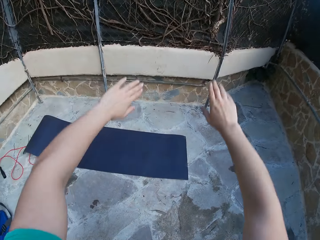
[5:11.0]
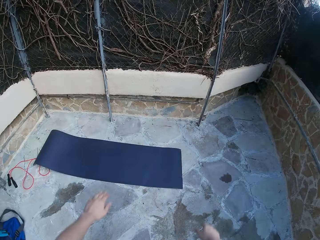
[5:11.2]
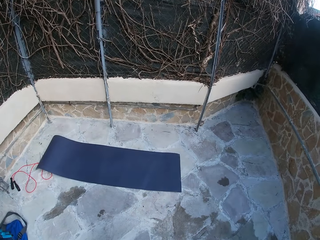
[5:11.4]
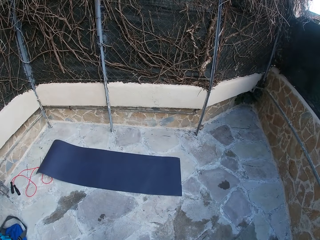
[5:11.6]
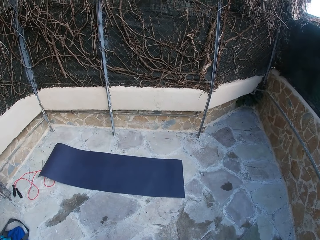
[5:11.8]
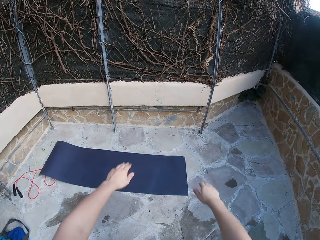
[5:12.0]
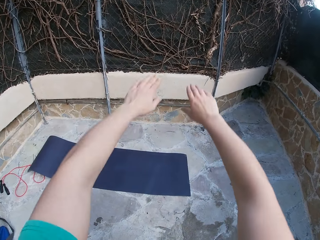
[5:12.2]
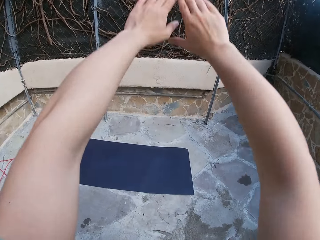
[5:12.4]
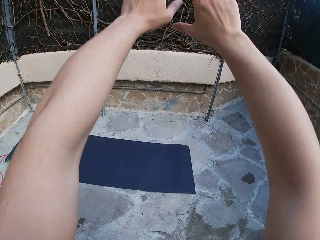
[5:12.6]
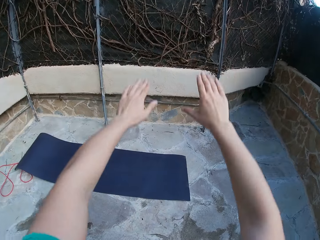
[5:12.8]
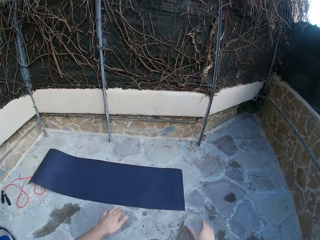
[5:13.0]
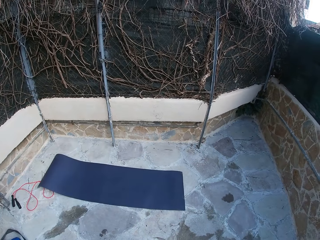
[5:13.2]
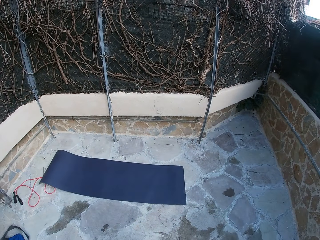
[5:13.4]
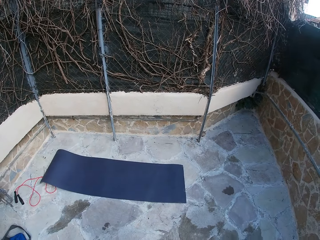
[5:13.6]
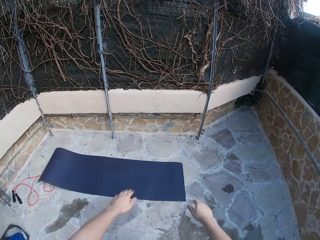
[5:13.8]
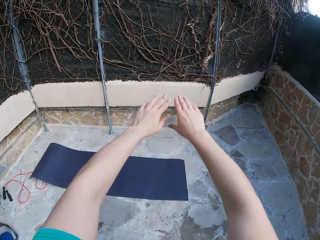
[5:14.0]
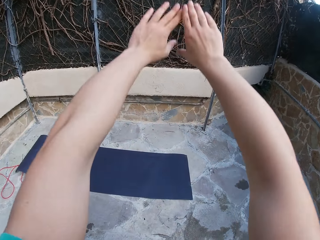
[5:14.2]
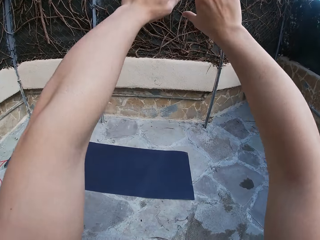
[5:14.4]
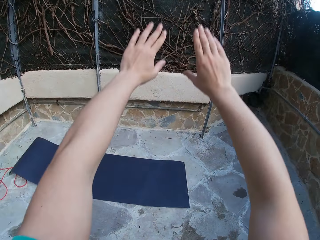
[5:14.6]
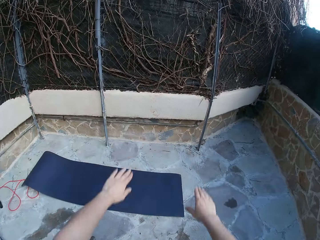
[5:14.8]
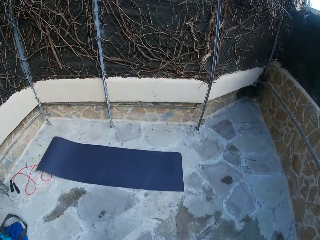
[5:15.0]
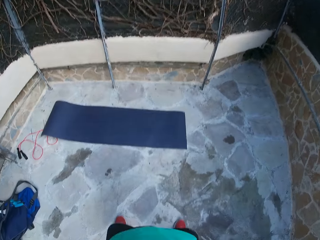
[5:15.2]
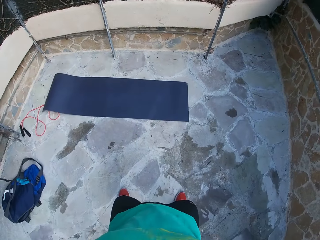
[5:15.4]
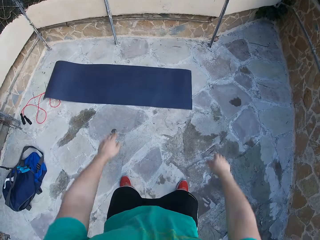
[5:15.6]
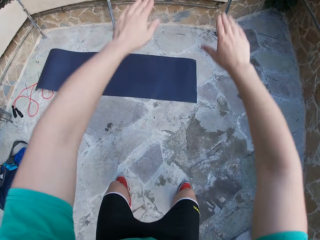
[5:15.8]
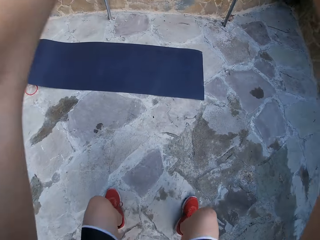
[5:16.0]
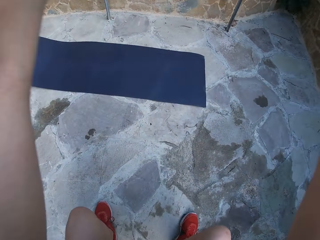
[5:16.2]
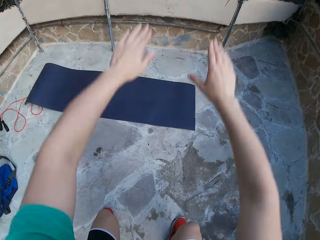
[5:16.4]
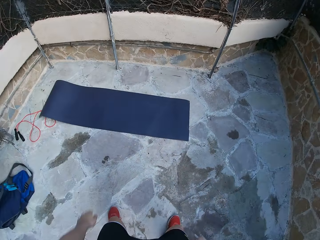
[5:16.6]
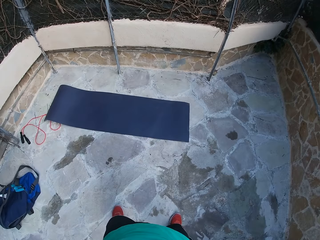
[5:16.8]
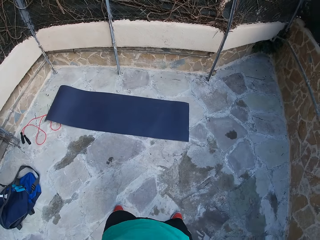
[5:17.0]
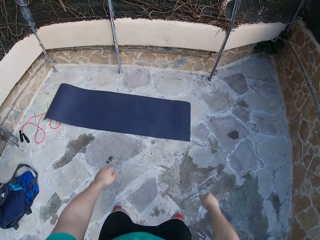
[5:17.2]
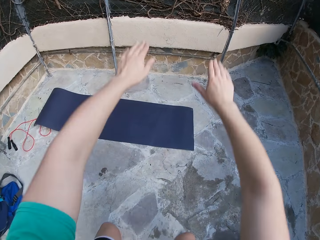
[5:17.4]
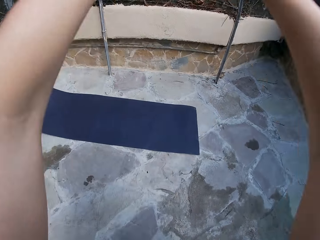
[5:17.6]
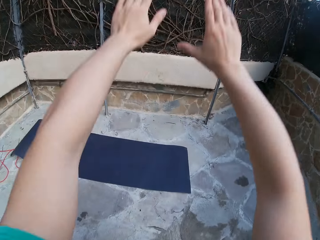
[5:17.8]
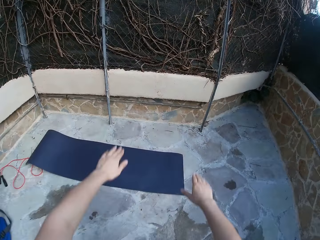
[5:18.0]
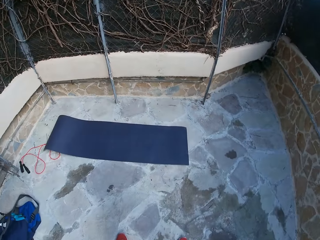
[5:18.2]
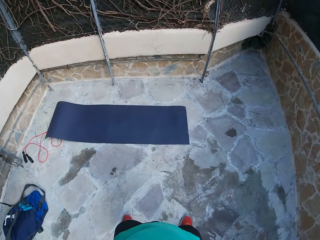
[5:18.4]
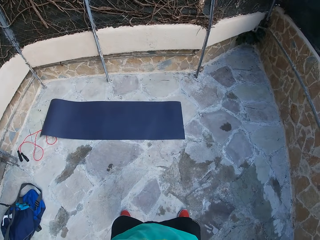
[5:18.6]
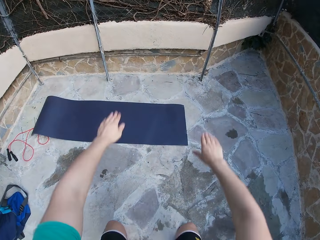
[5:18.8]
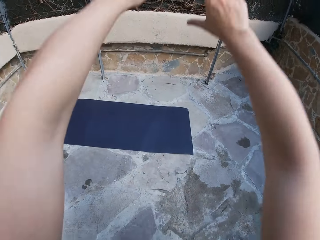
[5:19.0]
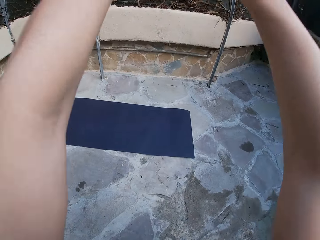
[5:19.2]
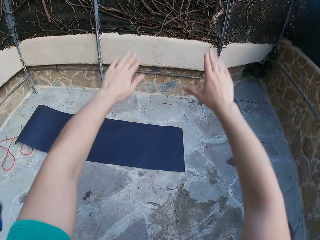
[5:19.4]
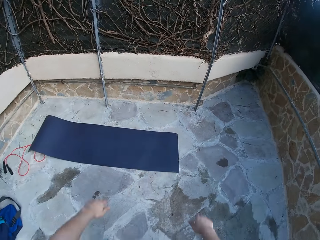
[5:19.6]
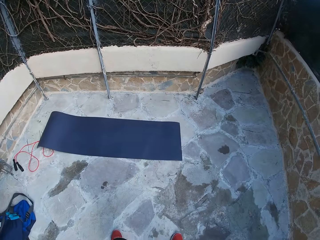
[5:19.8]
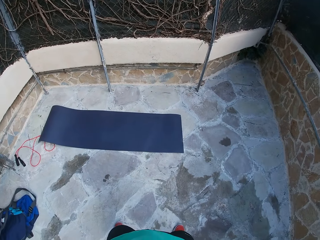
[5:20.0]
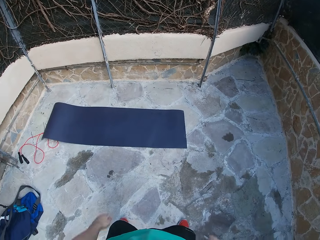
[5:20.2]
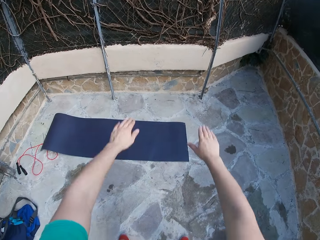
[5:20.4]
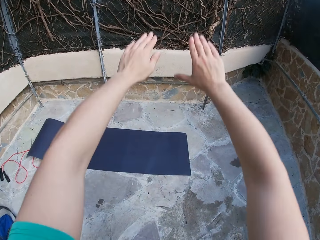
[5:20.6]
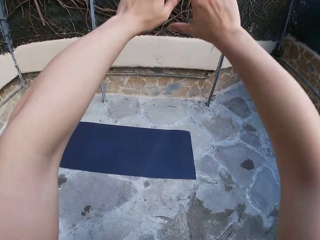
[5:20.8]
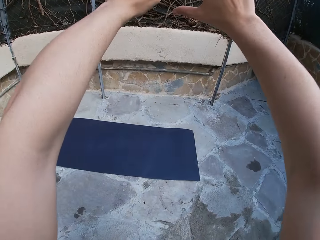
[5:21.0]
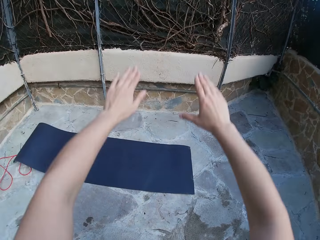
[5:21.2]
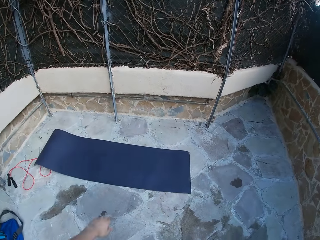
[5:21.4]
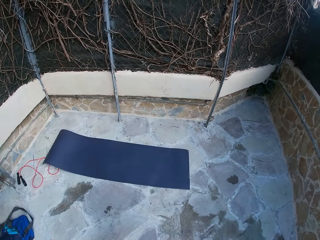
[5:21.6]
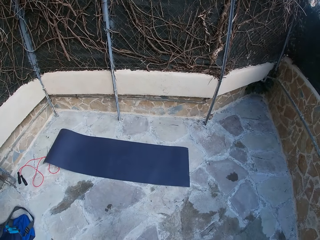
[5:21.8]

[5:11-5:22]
The camera wearer raises his hands while folding his knee. He stands straight while lowering his hands.

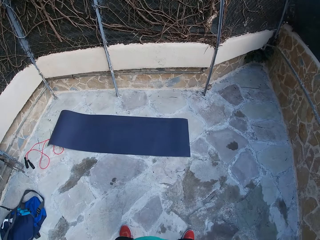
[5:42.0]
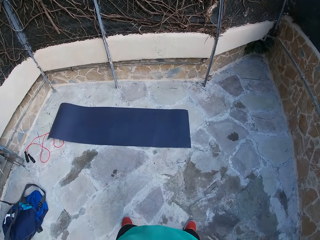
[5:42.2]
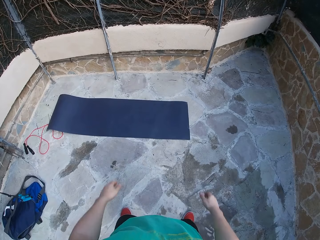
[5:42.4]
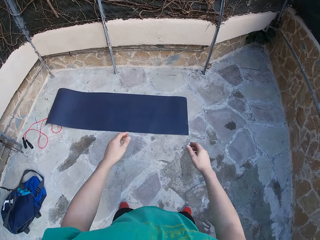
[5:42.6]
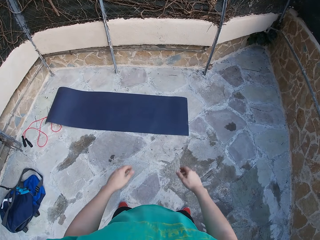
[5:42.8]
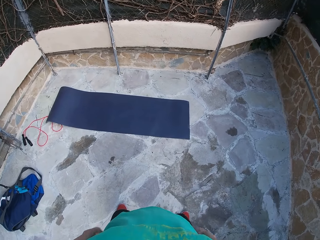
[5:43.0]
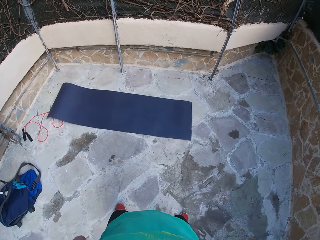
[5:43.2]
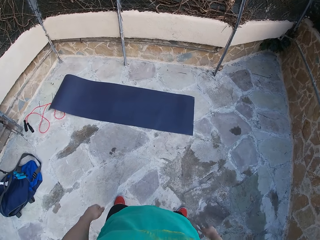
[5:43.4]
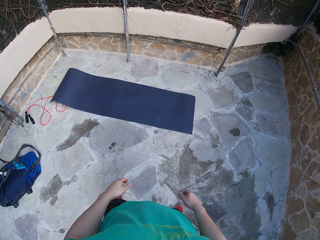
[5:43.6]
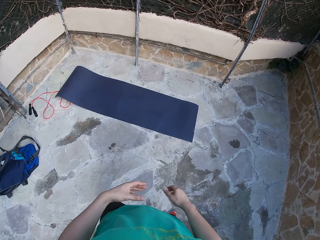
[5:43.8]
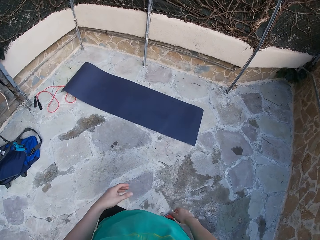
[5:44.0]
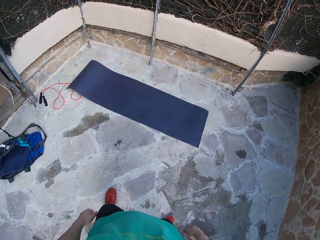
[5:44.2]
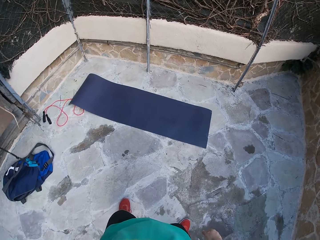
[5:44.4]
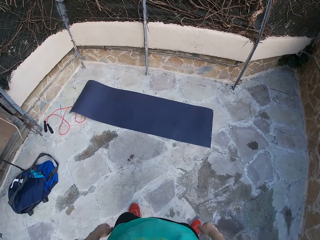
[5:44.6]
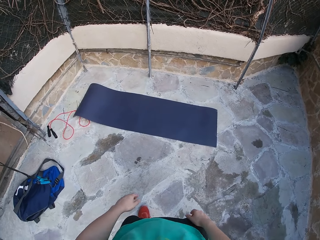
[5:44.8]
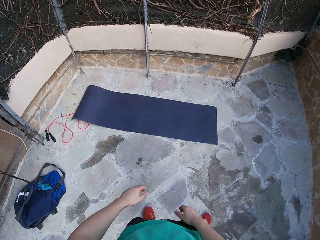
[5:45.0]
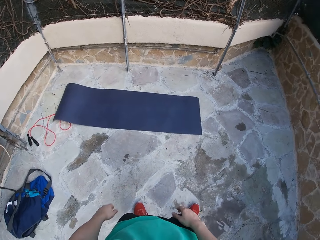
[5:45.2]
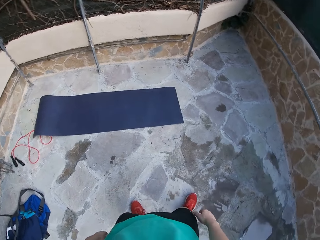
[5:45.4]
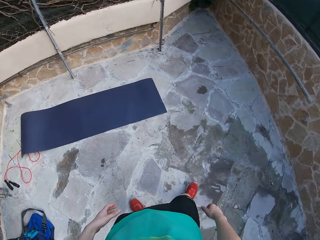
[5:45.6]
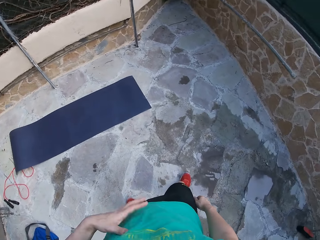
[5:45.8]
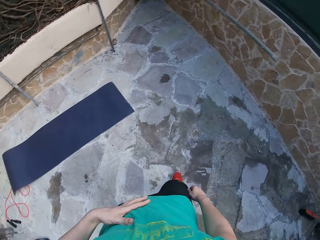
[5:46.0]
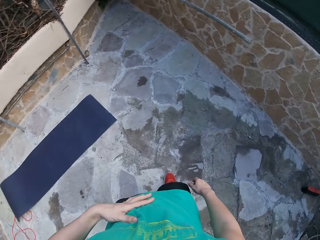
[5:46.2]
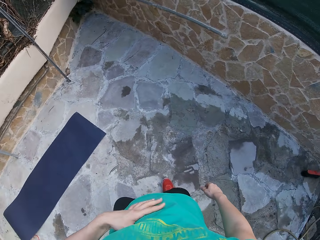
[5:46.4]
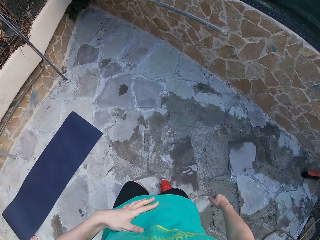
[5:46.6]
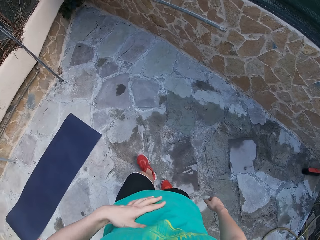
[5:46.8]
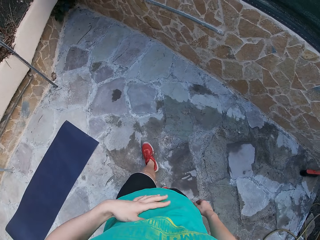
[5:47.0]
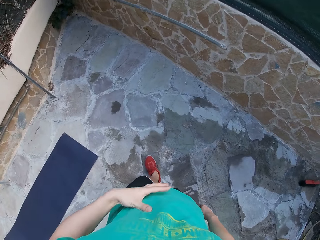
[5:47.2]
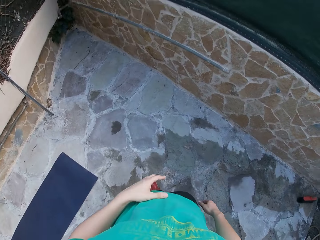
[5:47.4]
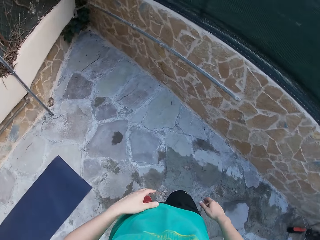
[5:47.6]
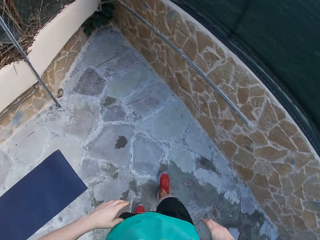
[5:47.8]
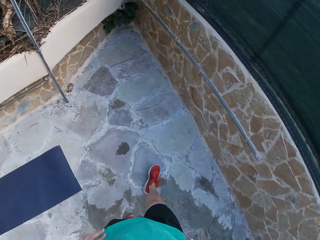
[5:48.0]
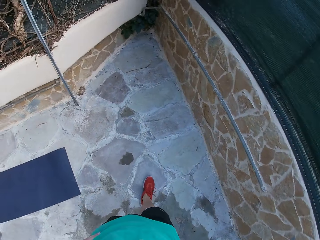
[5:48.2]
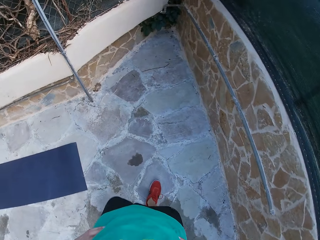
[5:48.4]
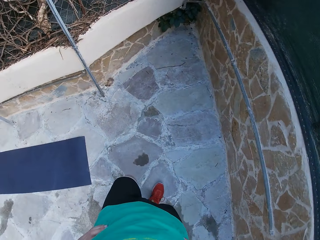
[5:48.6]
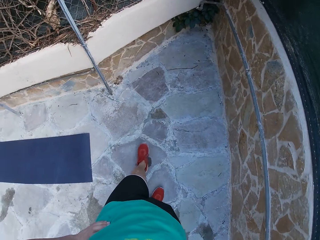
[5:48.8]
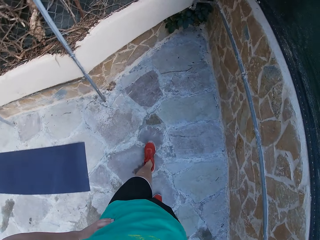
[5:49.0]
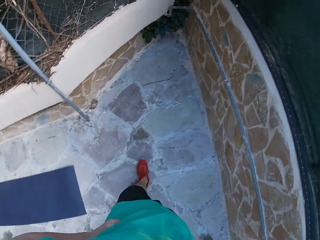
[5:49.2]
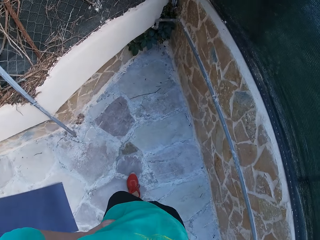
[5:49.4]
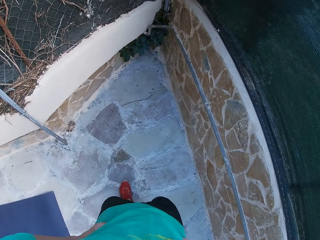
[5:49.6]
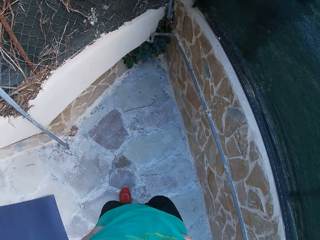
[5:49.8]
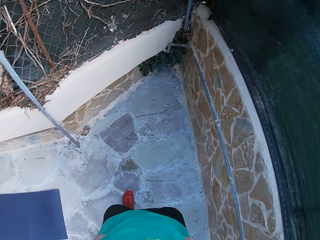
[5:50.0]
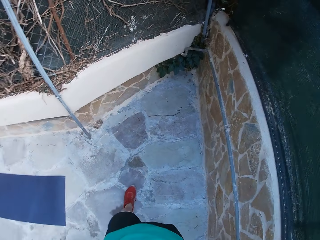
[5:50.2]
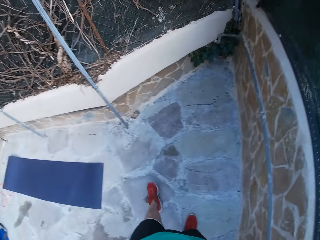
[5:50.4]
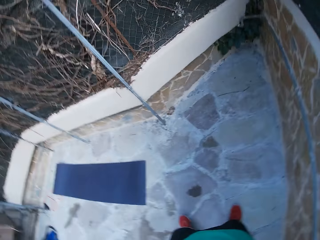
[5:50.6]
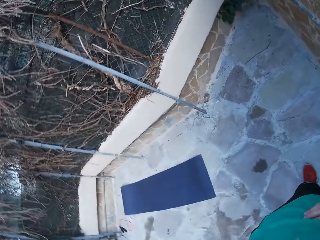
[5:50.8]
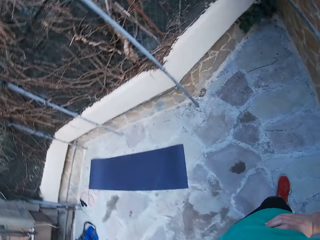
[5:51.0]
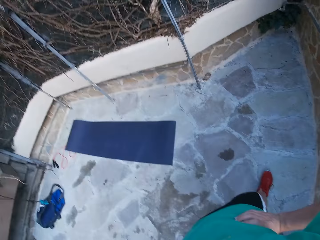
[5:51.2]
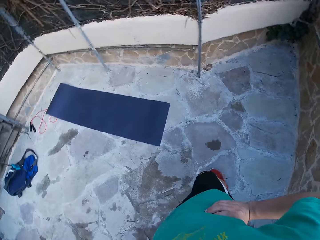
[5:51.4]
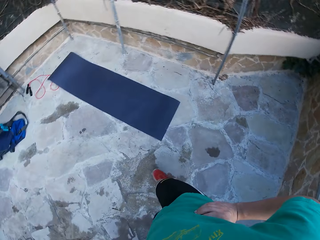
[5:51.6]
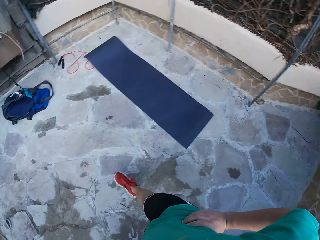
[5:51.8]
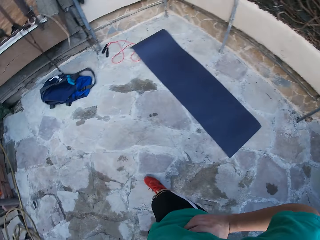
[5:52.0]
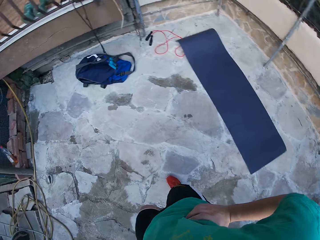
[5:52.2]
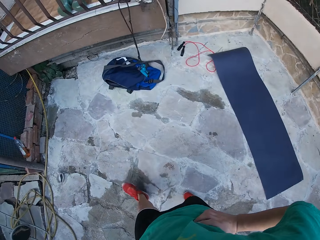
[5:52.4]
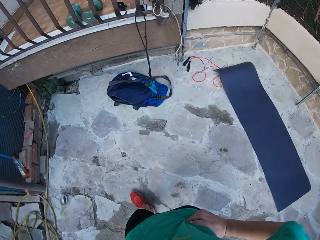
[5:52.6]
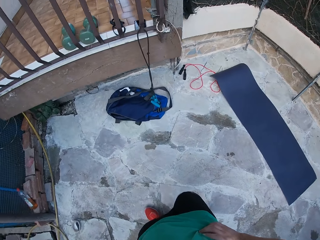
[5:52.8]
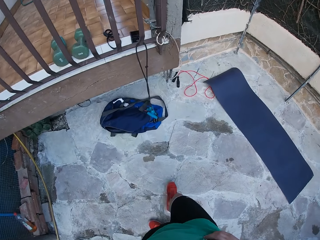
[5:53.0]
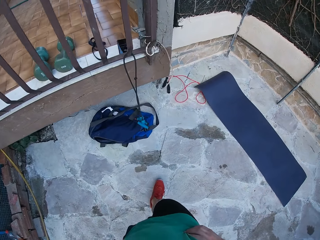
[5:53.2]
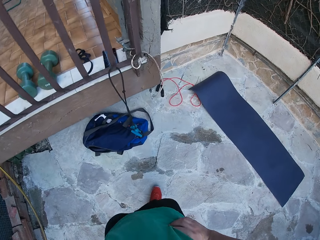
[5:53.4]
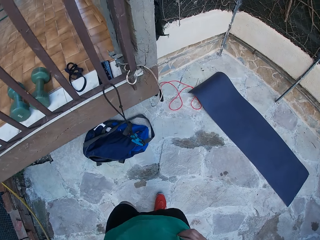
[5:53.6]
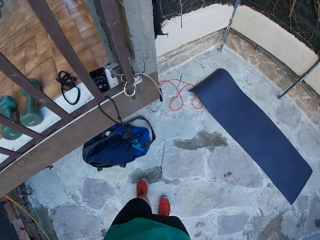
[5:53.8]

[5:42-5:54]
The camera wearer sways his hands. He scratches his stomach. He holds his stomach. He places his hand around his waist. He walks back and forth around the gym. He holds the waist with his hands while walking.
